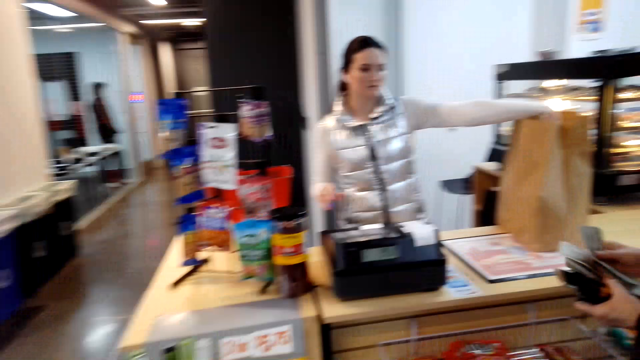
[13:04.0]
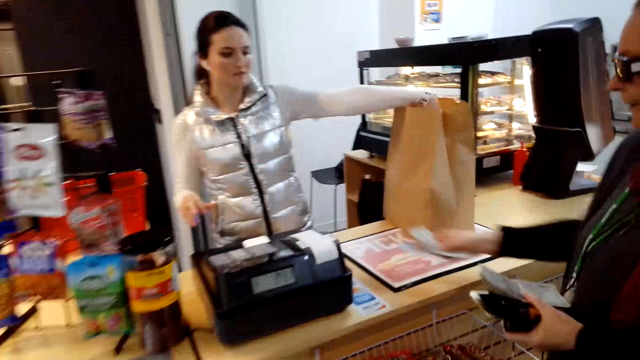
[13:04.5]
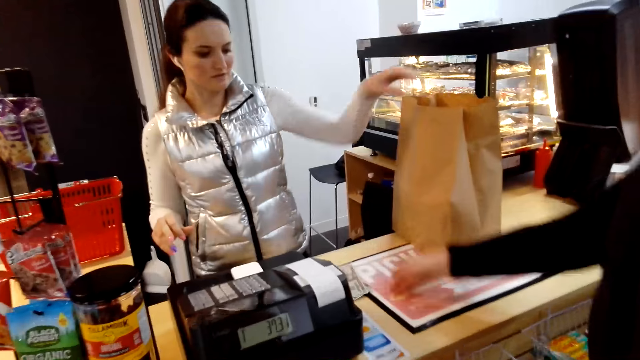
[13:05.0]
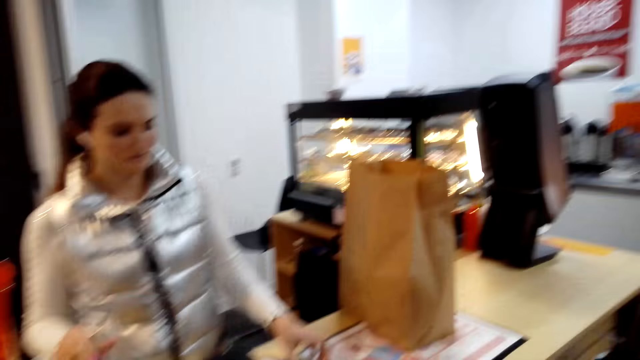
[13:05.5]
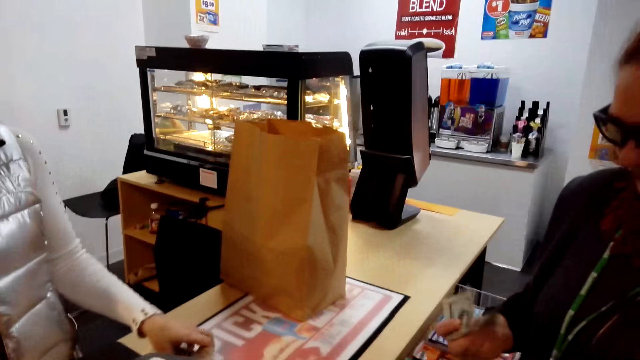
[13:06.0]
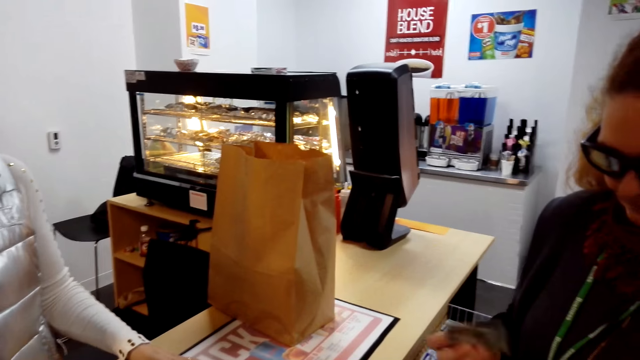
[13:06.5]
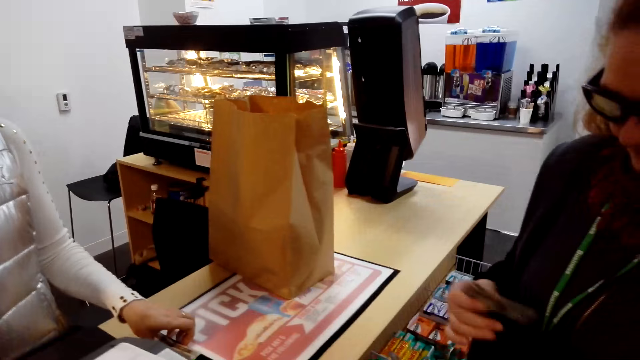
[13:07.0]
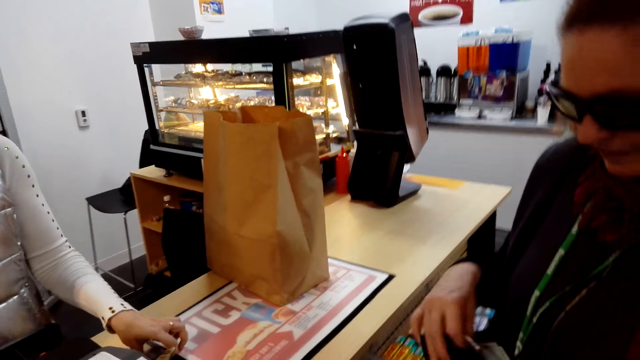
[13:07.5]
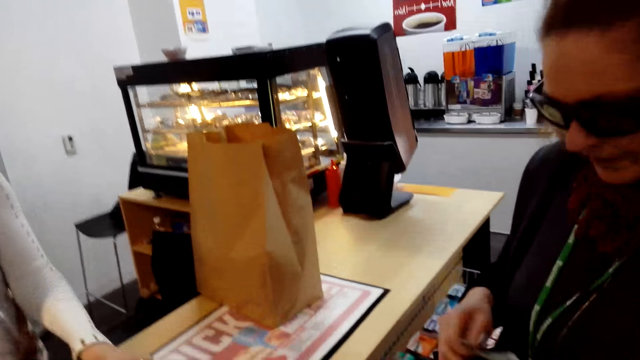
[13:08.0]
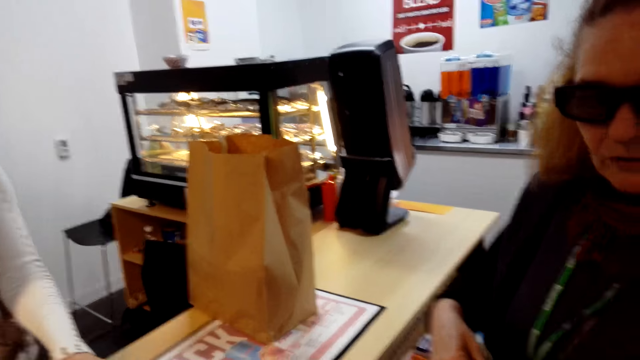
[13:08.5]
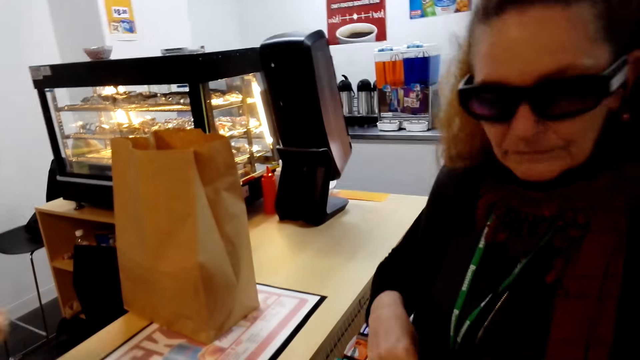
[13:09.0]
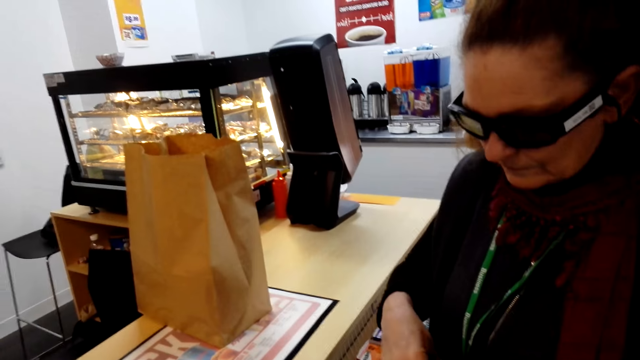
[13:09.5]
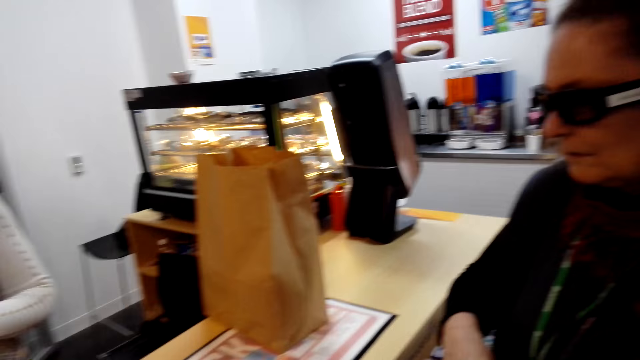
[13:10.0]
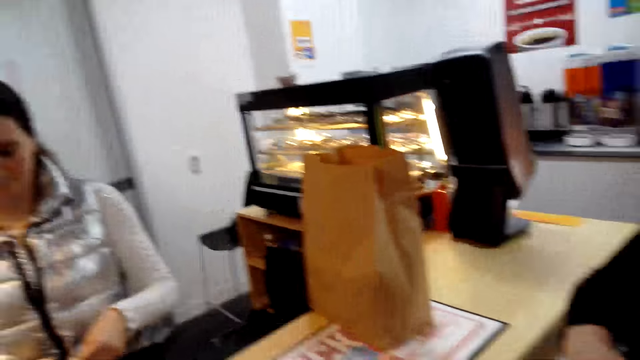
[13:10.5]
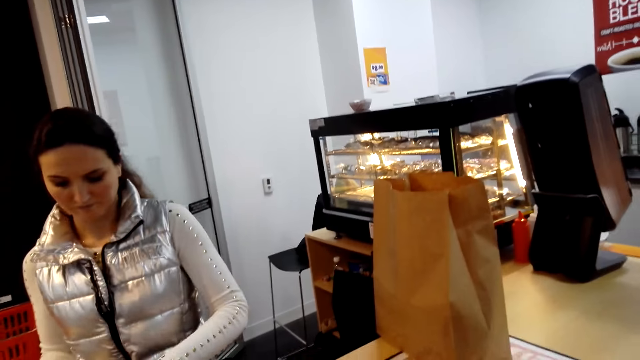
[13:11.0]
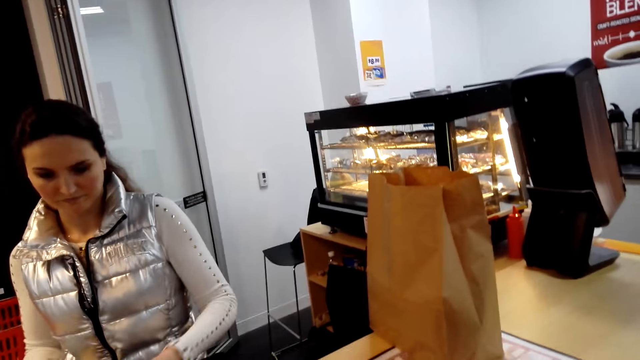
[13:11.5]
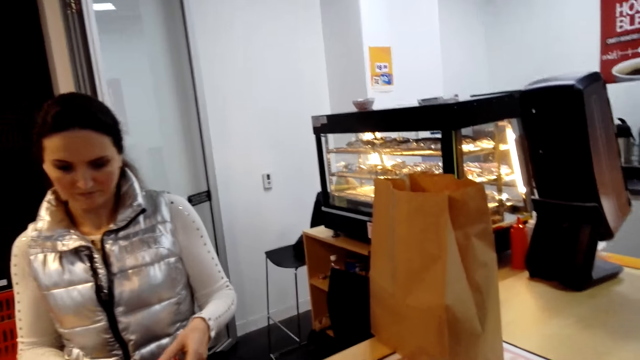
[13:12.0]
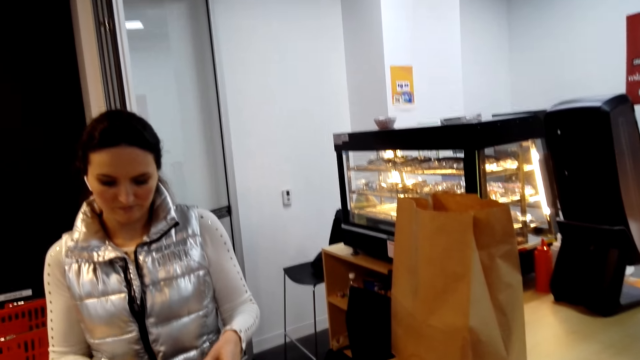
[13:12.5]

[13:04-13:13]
A woman converses with another woman and the camera wearer. A woman gives the first woman money. The camera wearer stops. The other woman converses.

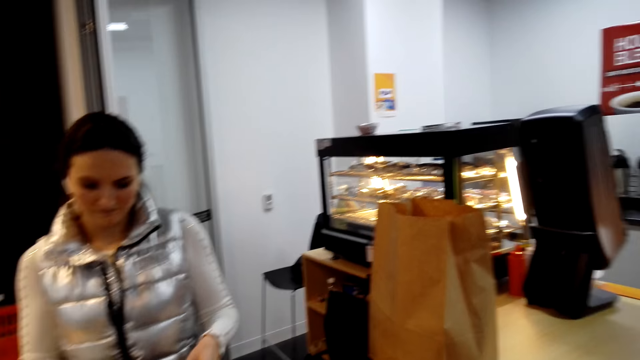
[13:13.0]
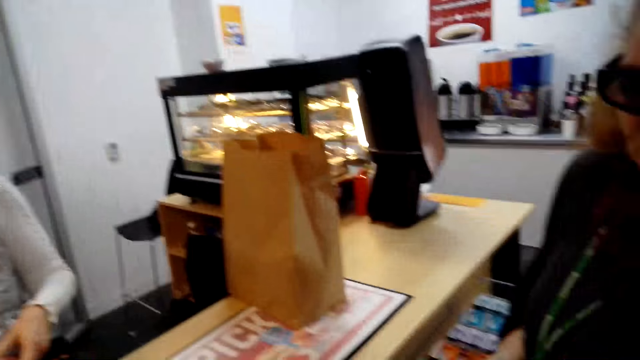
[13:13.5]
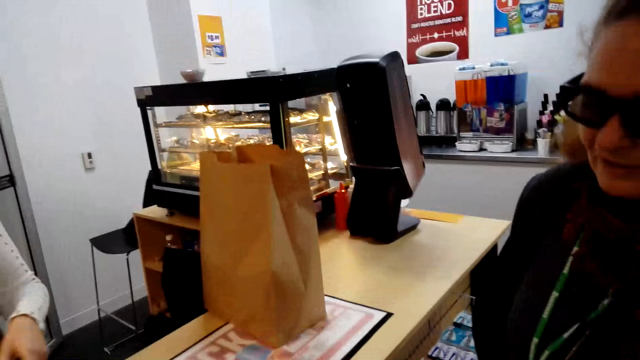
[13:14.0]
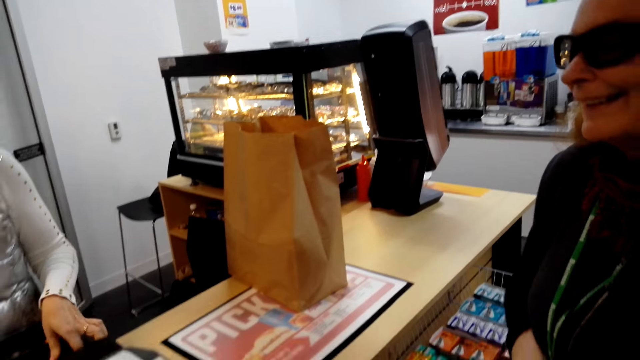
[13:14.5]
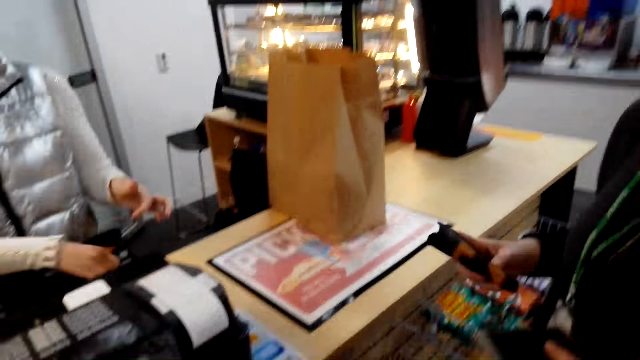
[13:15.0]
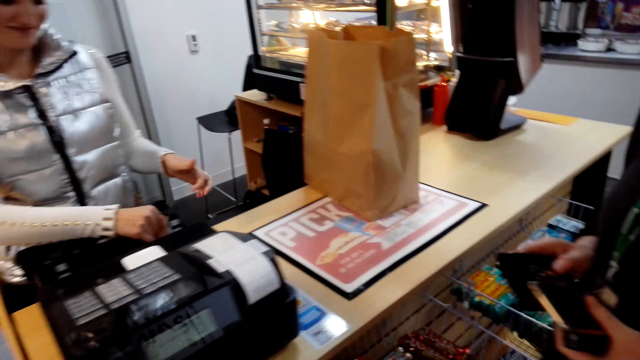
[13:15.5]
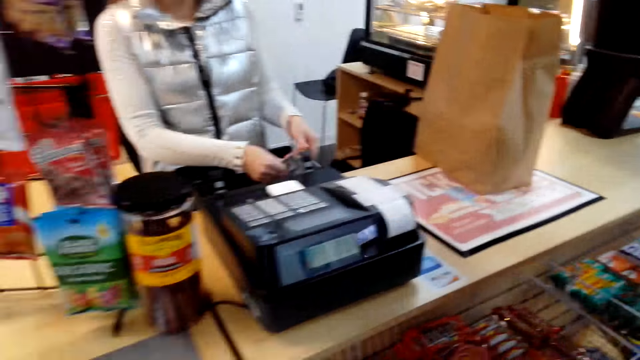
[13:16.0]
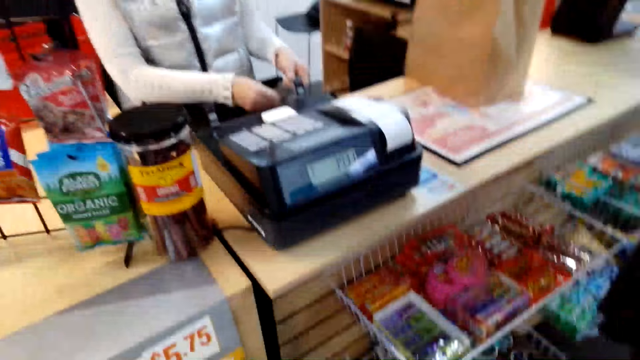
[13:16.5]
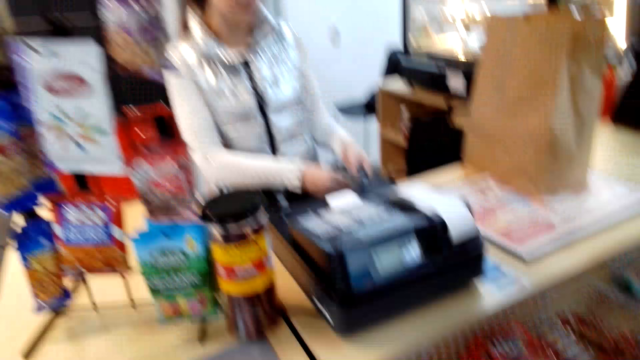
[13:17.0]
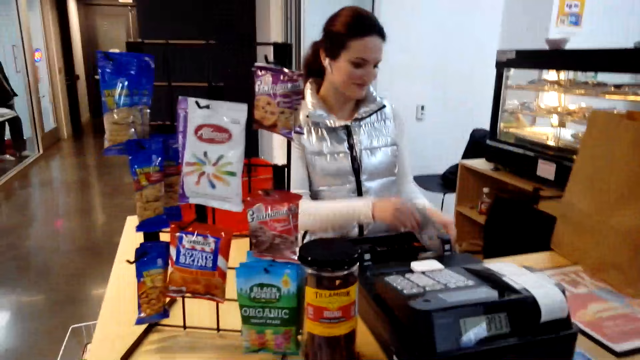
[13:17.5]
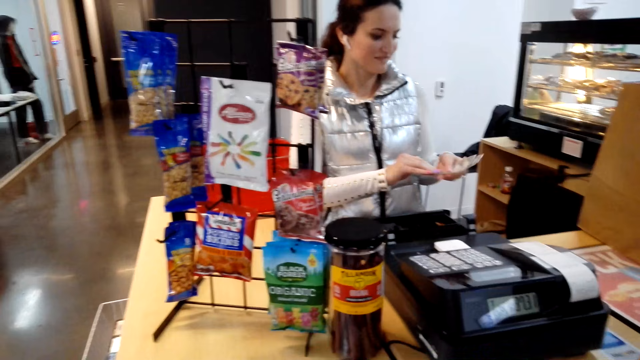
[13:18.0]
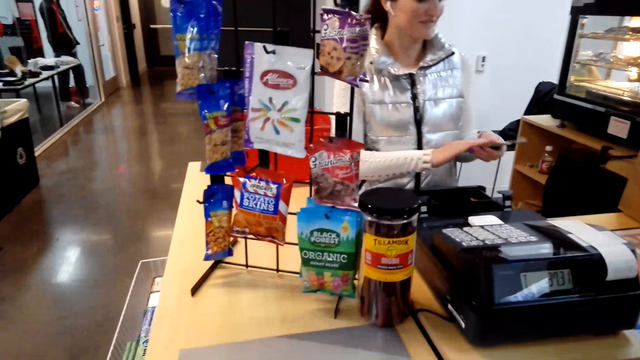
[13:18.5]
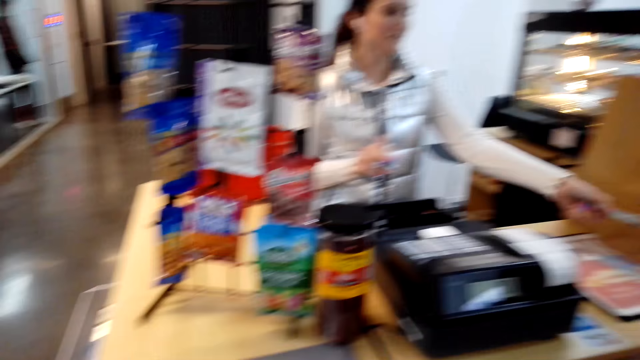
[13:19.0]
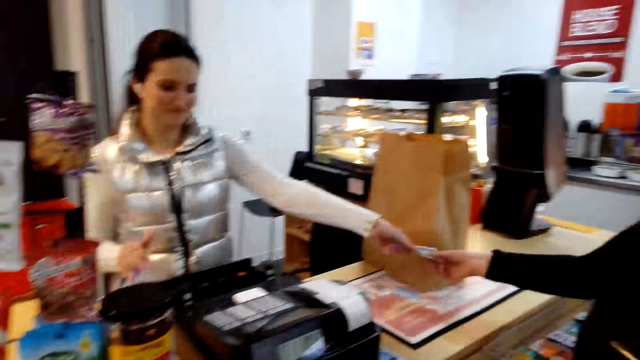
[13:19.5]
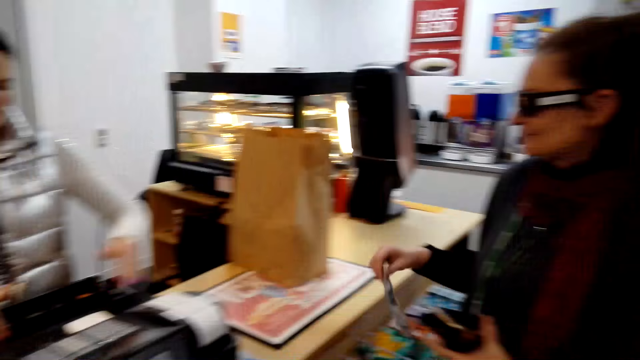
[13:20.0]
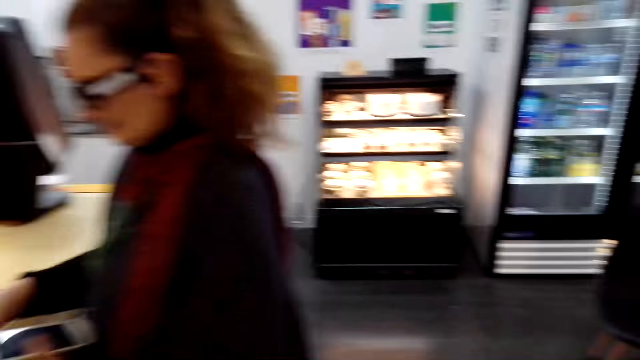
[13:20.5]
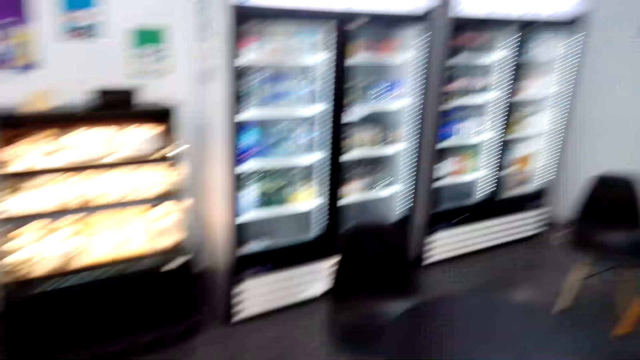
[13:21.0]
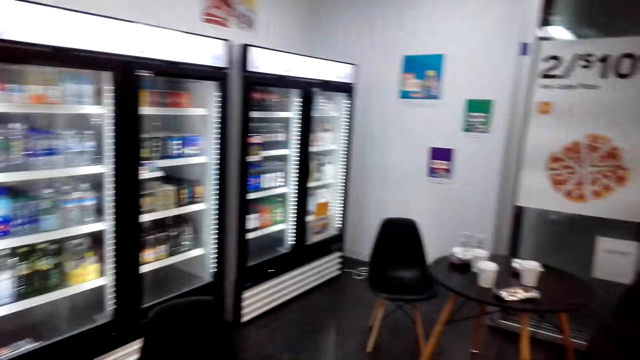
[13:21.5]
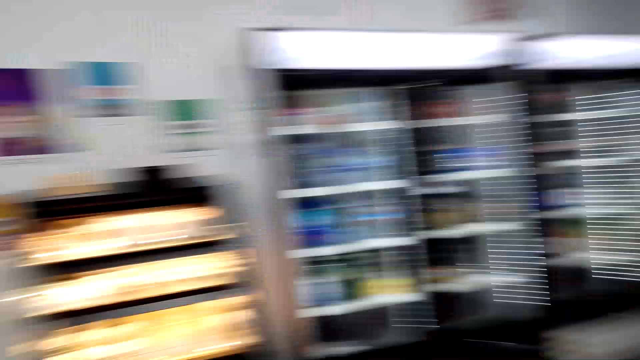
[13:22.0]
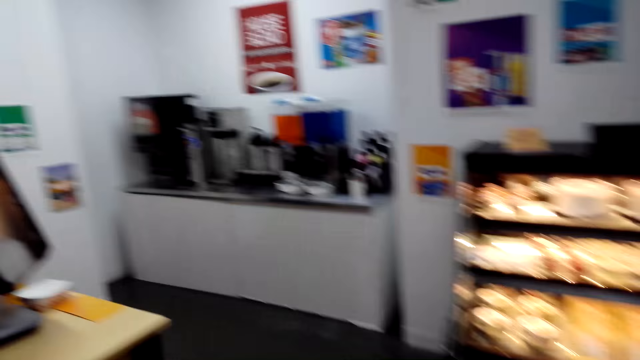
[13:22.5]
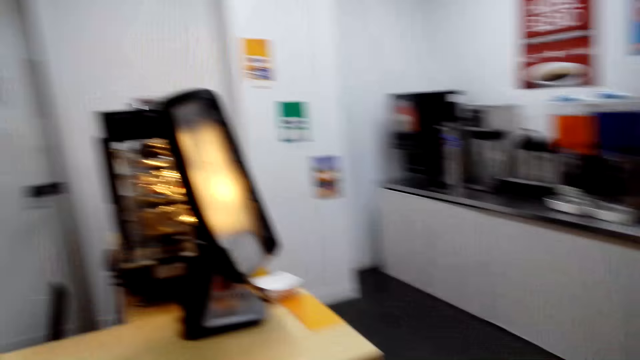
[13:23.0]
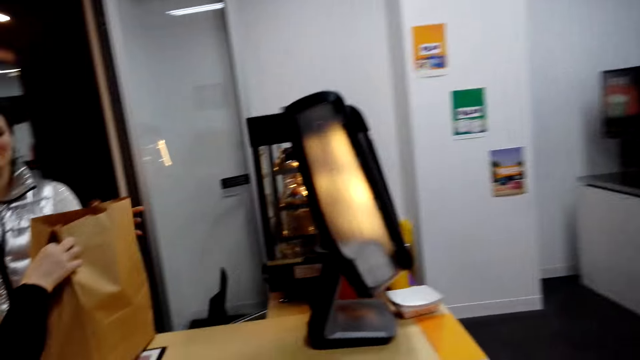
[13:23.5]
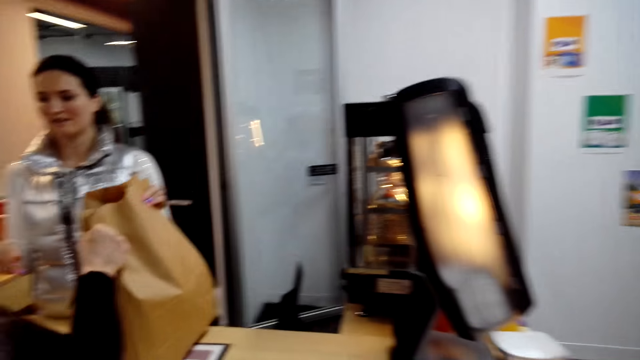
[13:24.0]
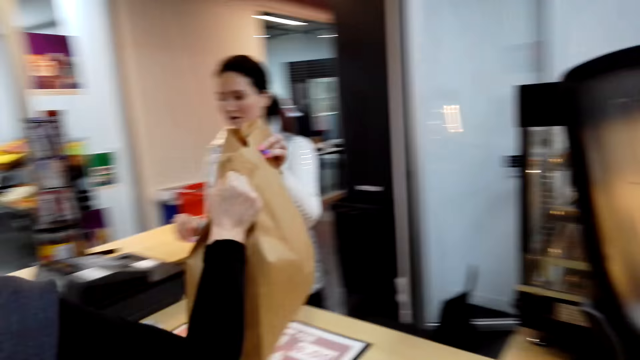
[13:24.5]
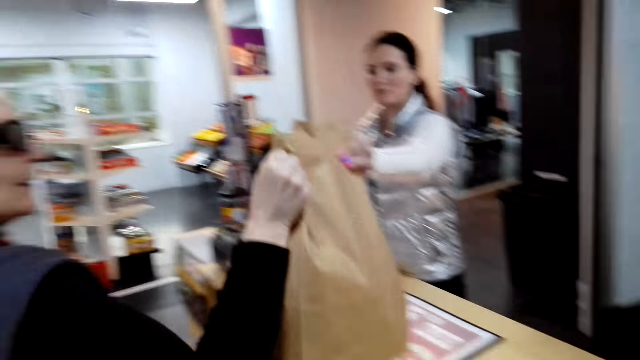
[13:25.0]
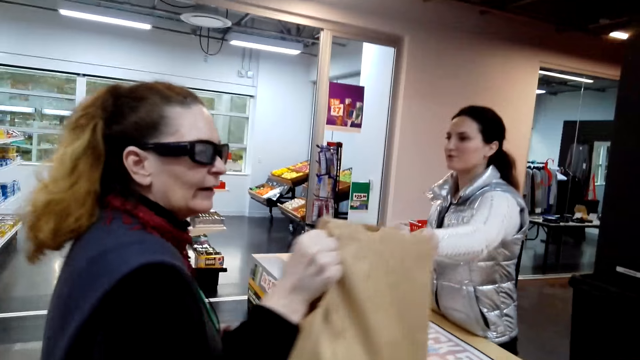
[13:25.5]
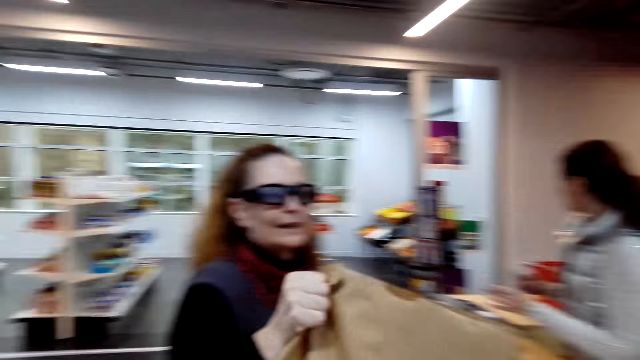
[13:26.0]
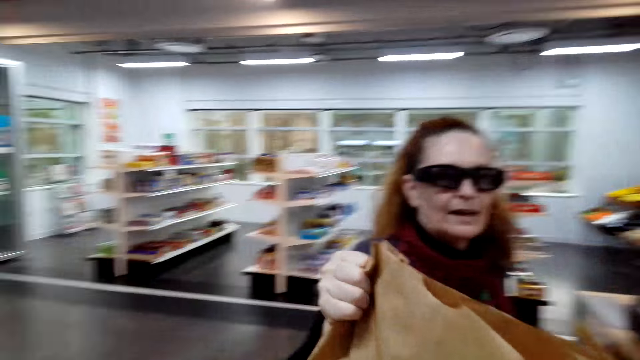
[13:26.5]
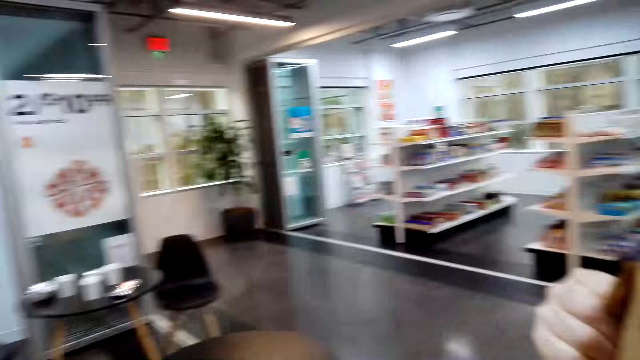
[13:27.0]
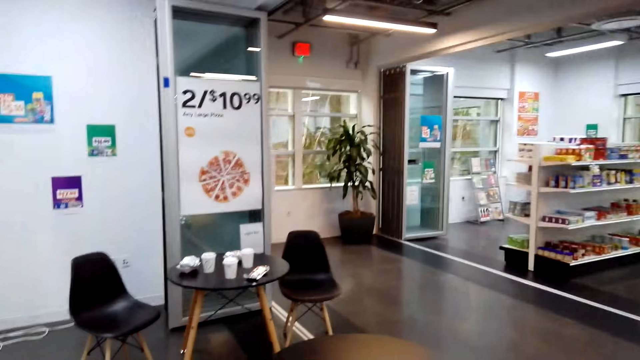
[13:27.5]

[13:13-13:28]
A woman scans the goods. Another woman converses. The first woman gives change to the other woman. The camera wearer moves the camera around. The first woman gives the other woman a paper bag. The other woman converses with the camera wearer.
